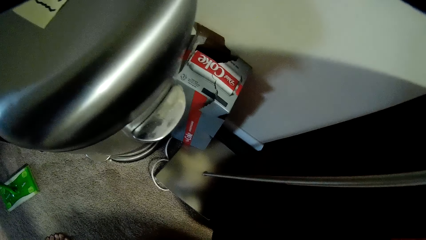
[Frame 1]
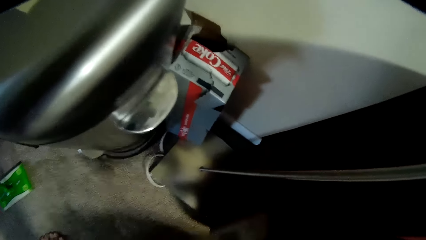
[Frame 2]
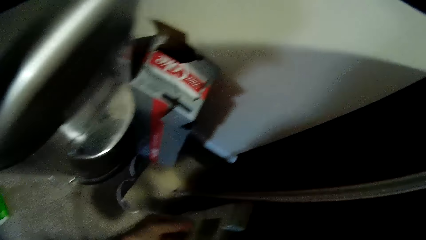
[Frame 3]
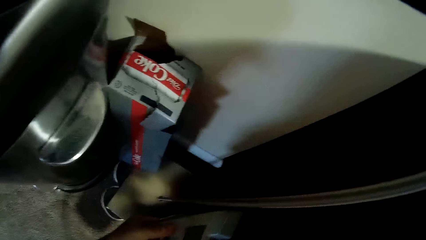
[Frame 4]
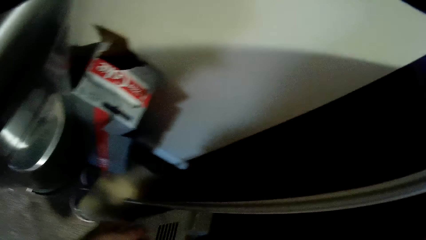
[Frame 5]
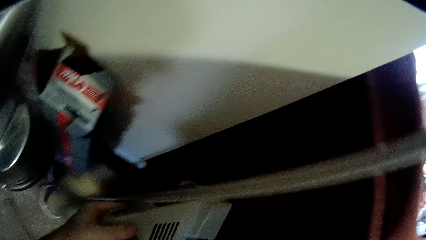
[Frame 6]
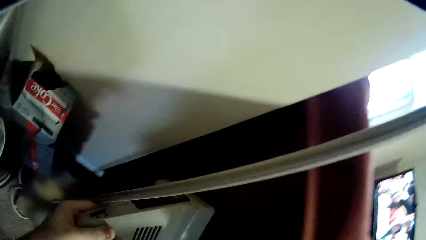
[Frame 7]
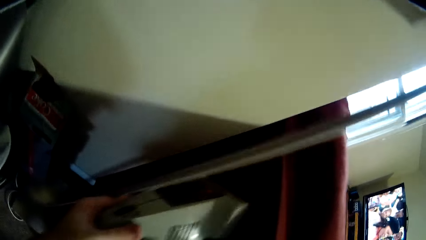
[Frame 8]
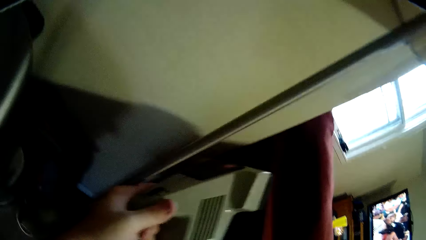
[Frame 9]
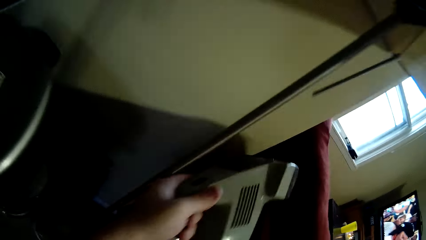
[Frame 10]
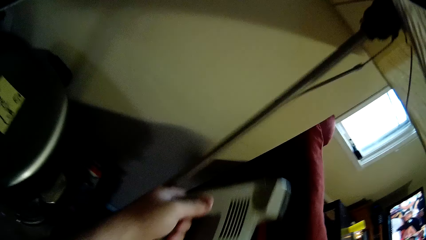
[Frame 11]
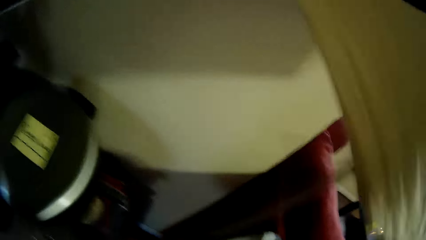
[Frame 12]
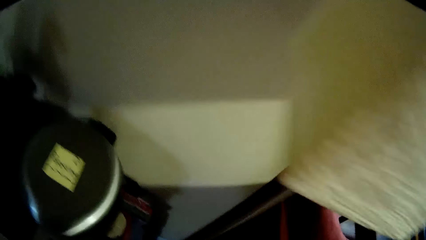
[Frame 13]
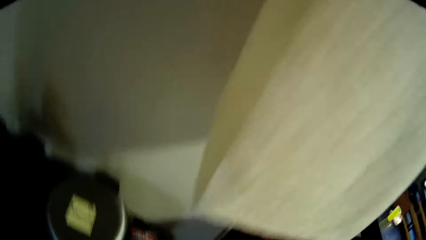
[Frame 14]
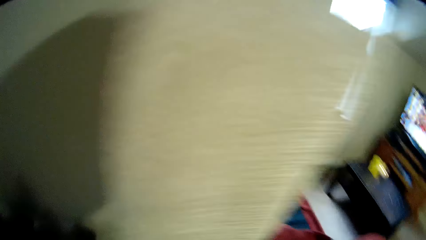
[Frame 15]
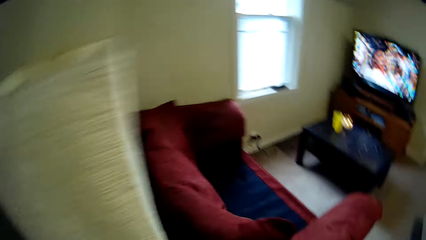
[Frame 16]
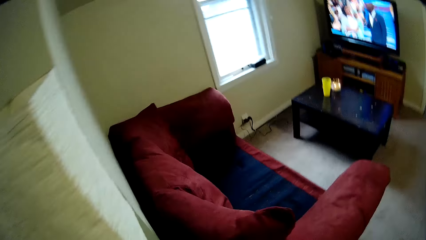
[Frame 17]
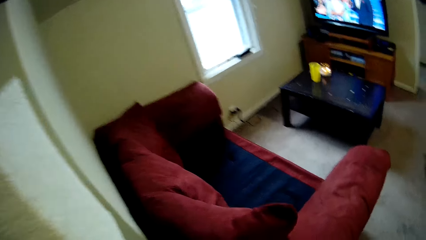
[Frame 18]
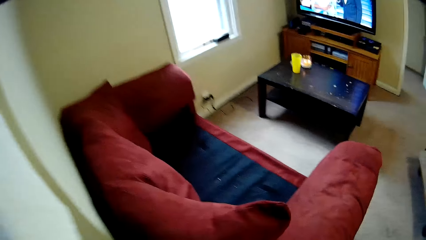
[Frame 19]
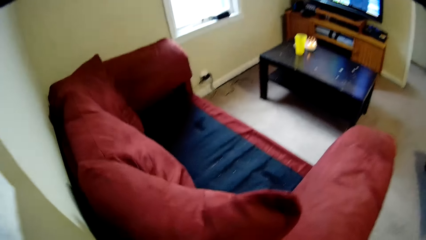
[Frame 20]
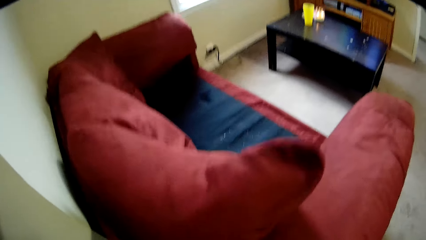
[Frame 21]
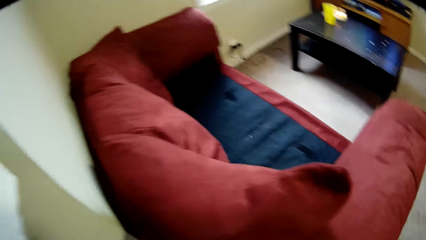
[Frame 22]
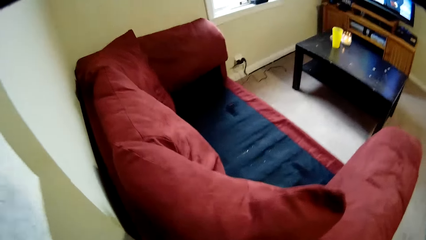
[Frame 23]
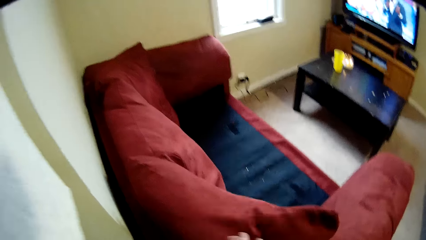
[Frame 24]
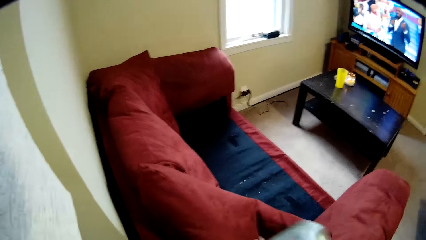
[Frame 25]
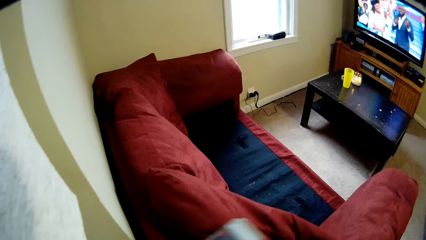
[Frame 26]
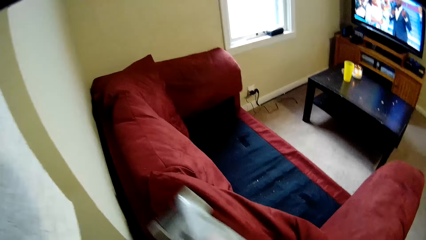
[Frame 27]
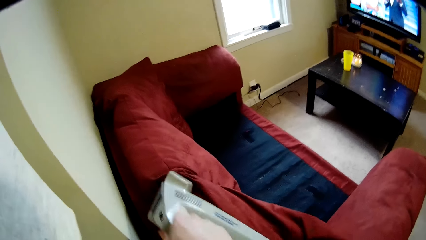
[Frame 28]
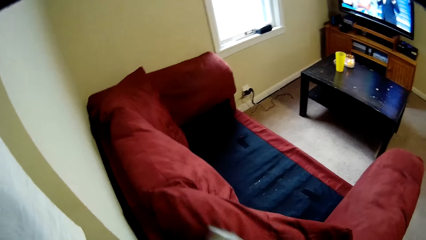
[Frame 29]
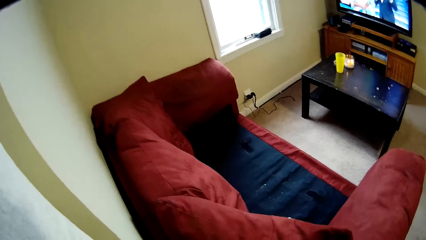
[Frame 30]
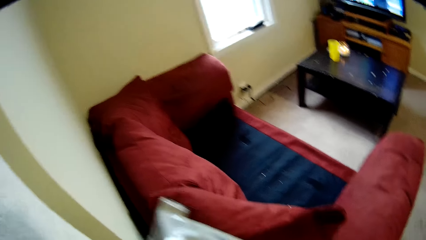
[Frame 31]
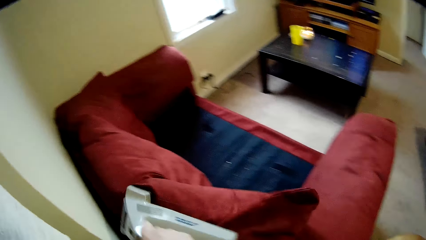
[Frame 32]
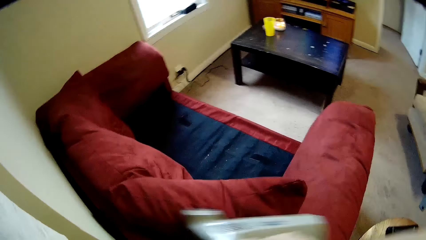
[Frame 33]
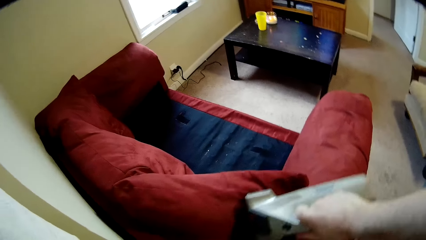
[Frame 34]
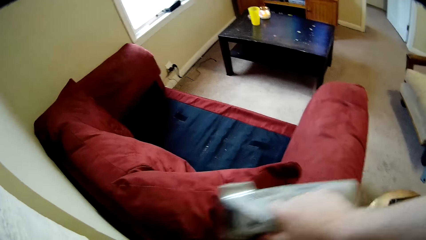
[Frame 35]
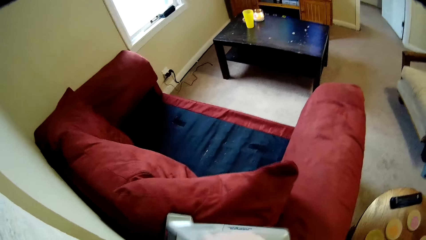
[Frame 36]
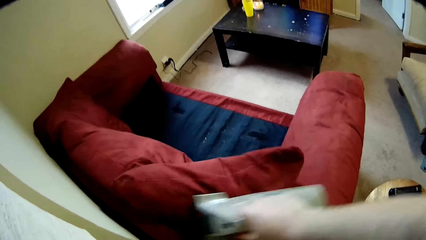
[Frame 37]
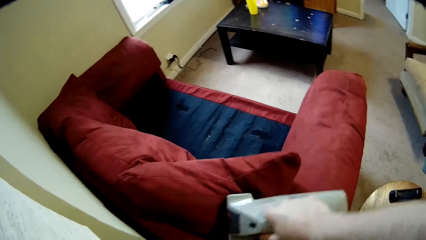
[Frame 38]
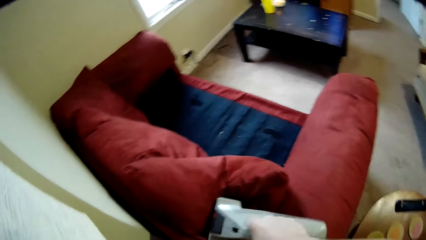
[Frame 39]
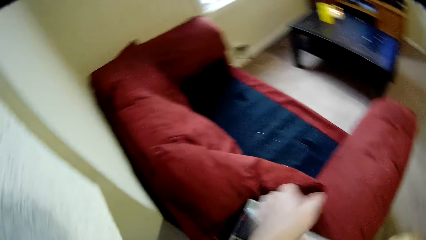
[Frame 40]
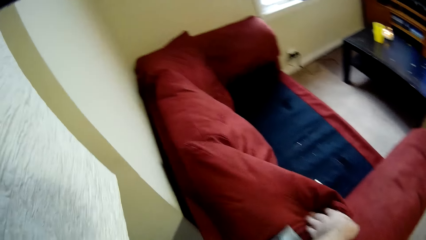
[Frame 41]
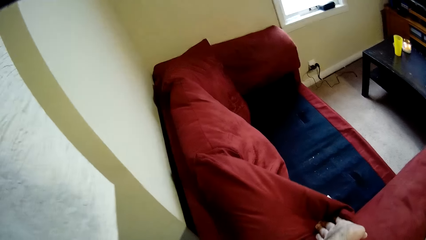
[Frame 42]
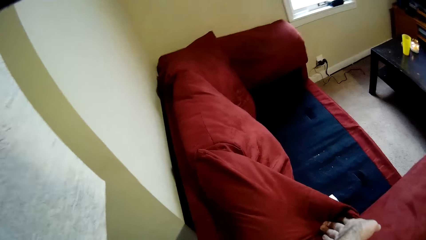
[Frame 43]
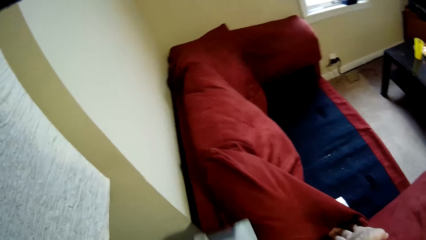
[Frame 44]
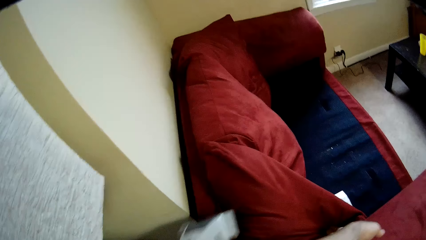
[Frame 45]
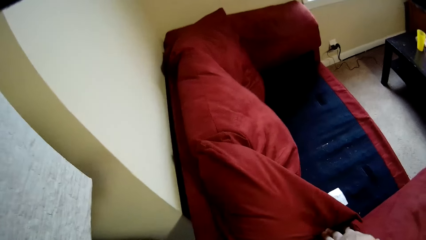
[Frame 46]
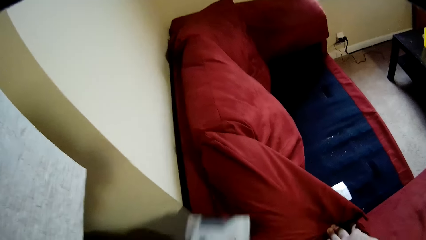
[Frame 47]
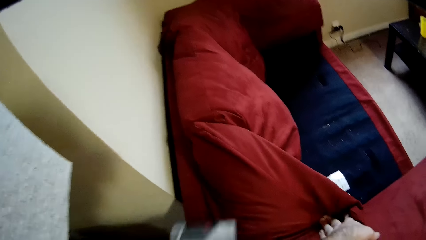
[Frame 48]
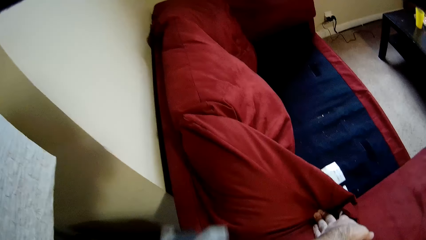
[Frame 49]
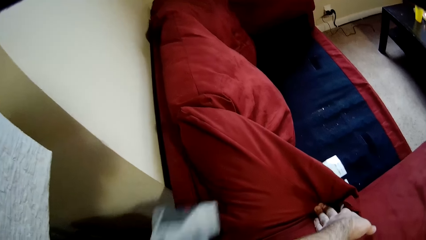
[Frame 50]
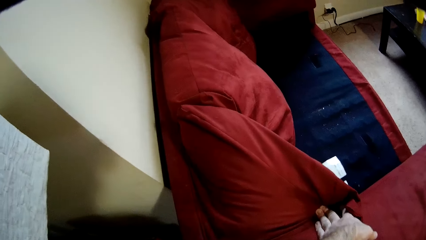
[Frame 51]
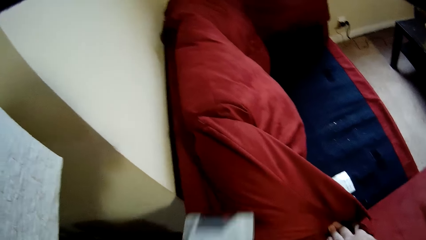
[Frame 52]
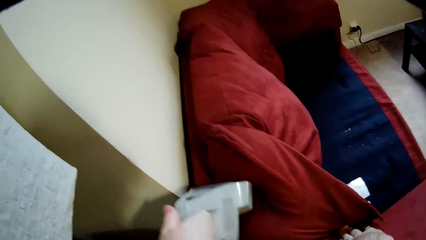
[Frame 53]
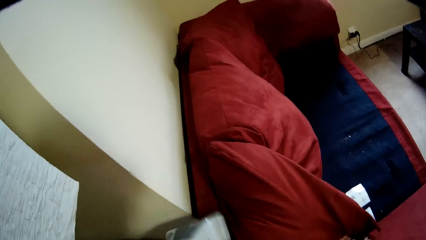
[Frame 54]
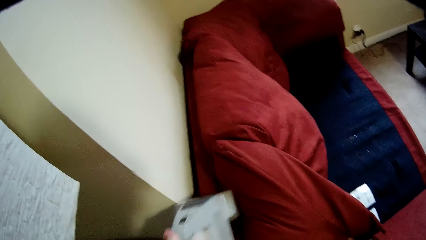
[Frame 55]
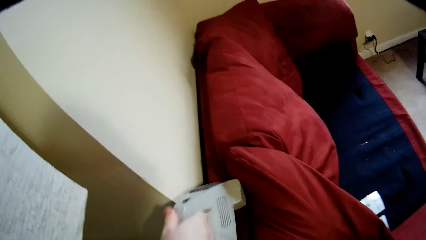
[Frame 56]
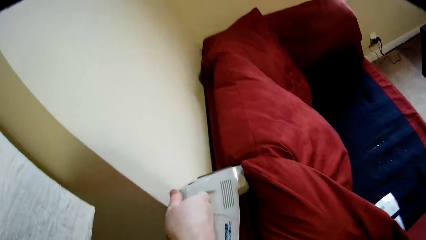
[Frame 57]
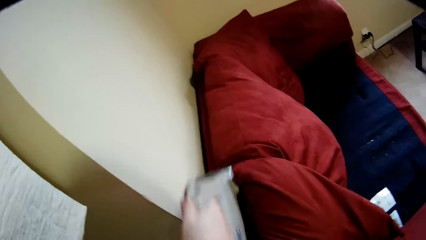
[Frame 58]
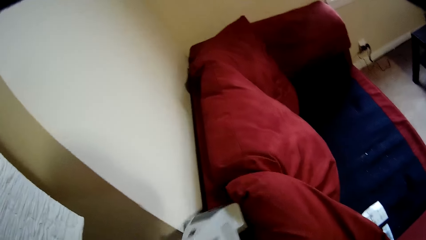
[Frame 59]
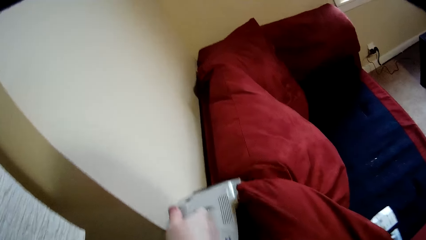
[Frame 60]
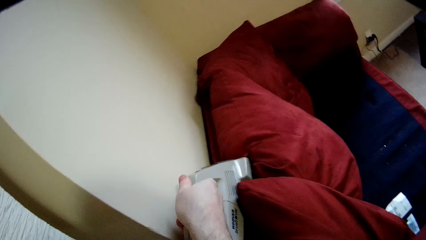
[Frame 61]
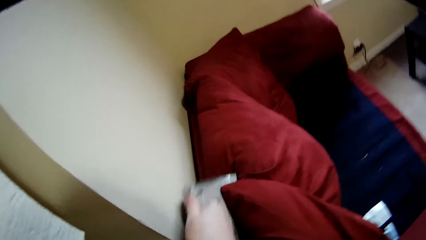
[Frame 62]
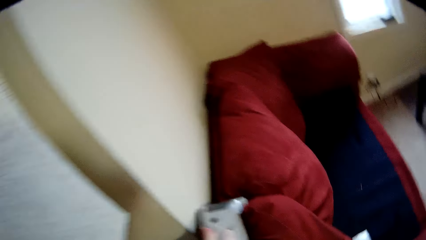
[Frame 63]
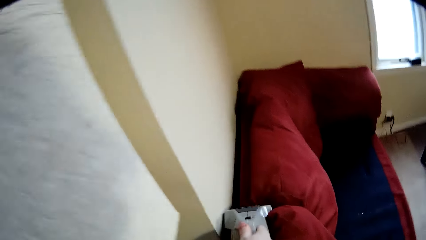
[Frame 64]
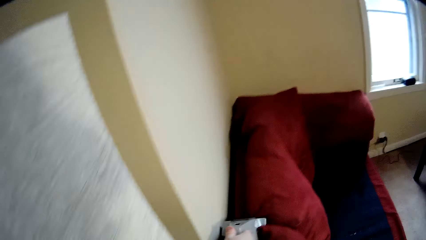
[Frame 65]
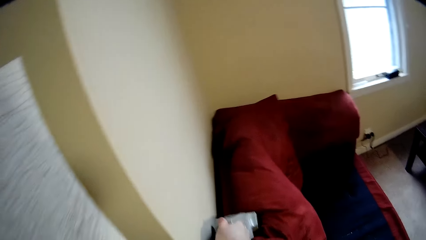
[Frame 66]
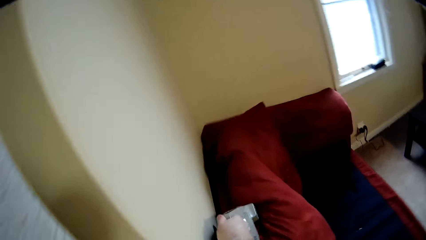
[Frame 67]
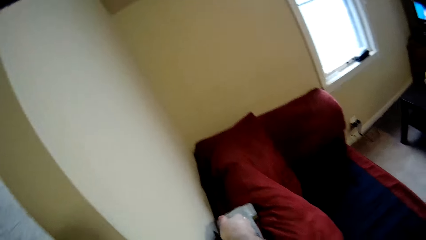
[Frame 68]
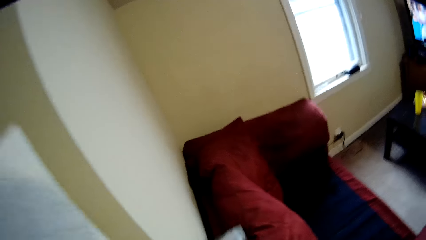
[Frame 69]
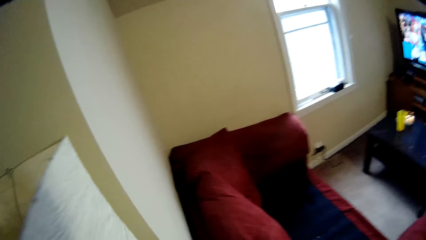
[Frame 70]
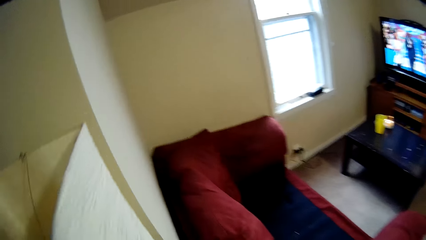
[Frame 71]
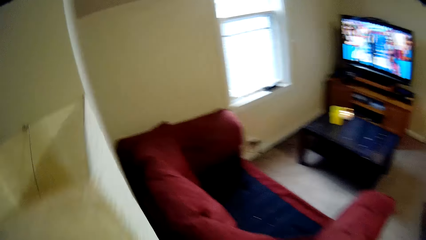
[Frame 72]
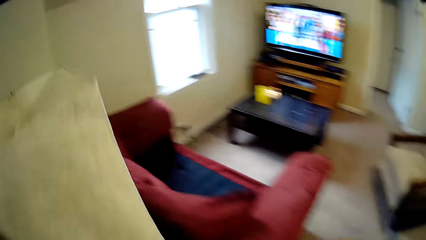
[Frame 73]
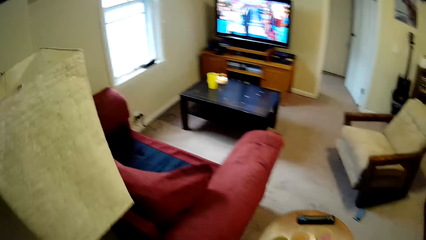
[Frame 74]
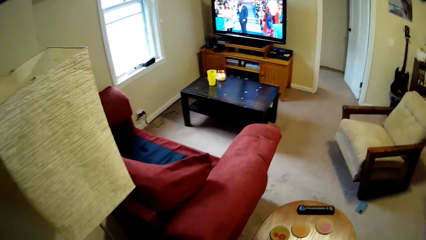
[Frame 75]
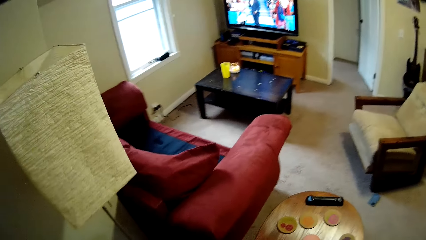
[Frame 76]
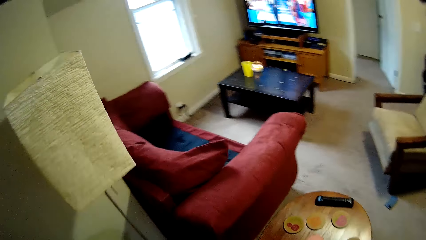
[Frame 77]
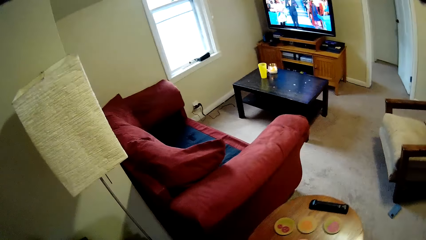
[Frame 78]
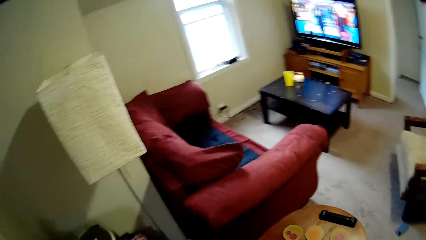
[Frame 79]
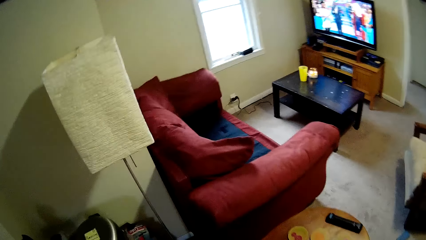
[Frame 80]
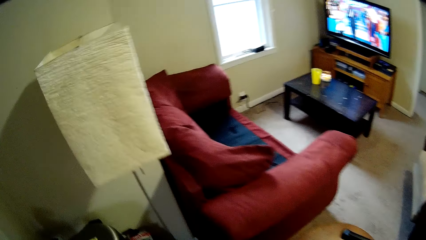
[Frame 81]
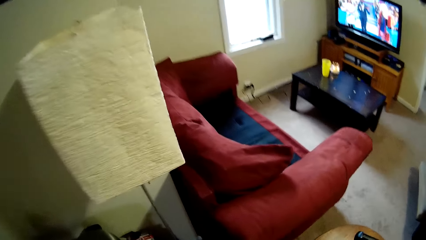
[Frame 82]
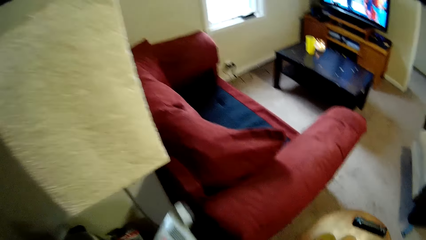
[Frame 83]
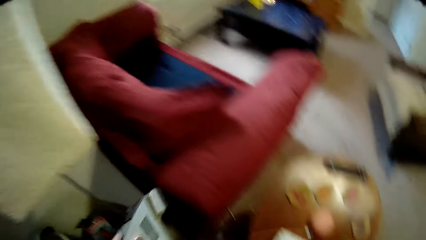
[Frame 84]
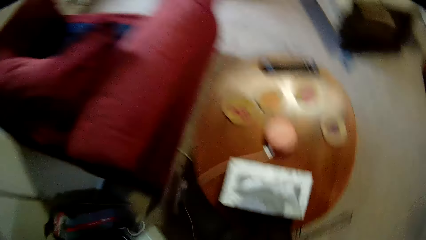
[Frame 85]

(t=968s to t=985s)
The camera wearer cleans the outside back of the sofa. They clean the cushion. They hold the cushion with the left hand.
